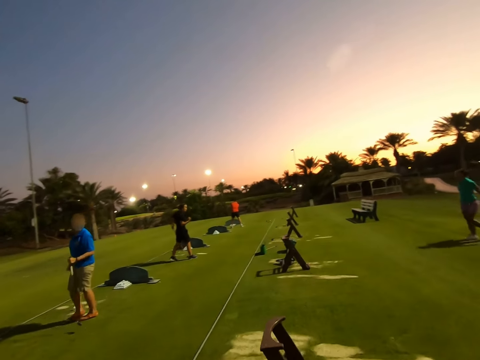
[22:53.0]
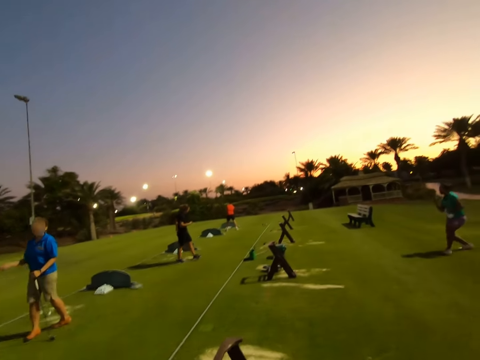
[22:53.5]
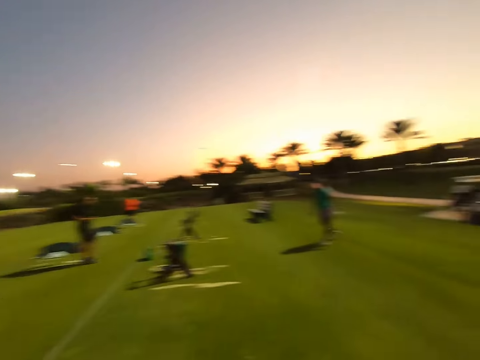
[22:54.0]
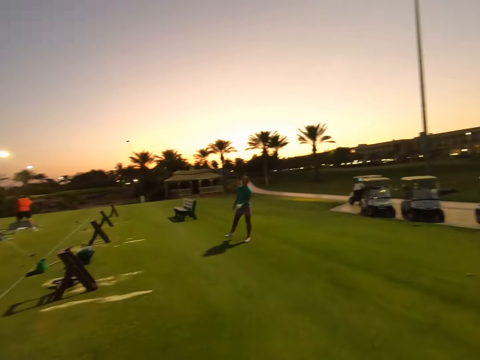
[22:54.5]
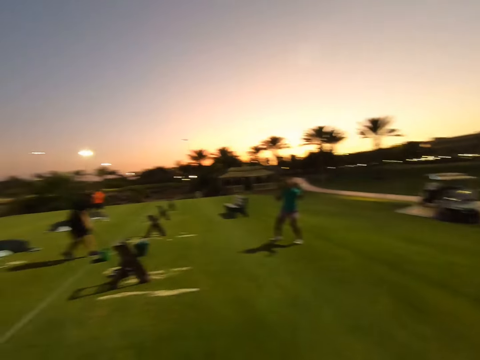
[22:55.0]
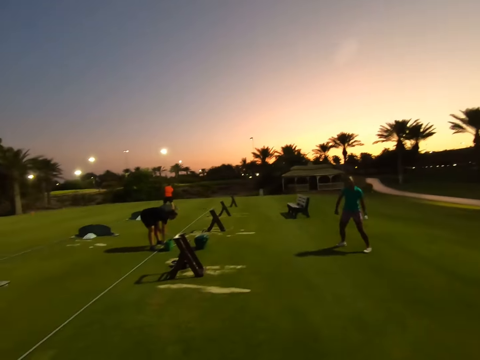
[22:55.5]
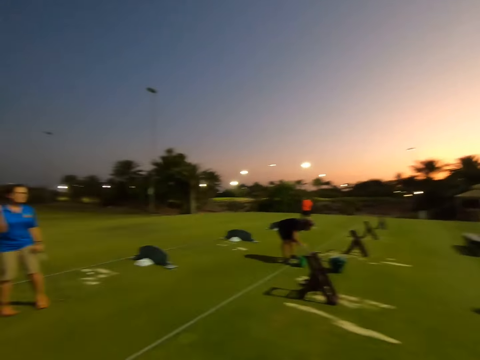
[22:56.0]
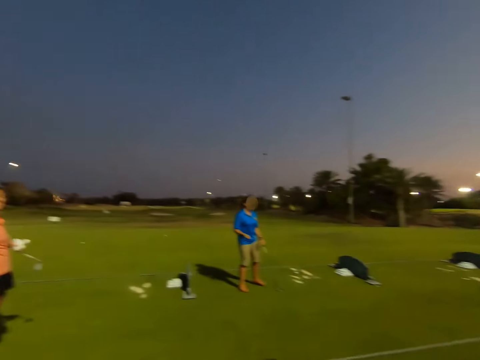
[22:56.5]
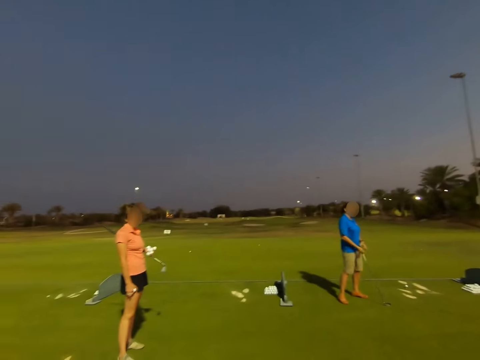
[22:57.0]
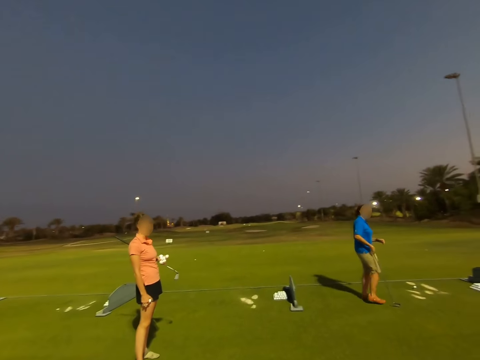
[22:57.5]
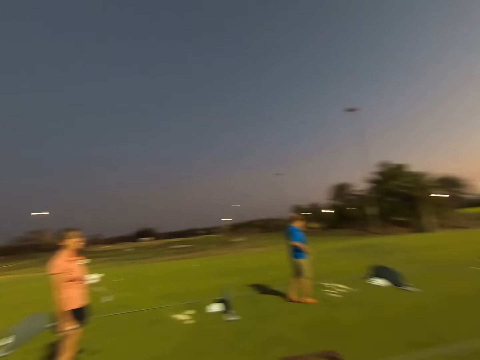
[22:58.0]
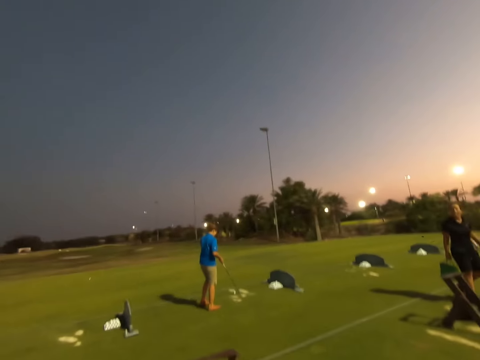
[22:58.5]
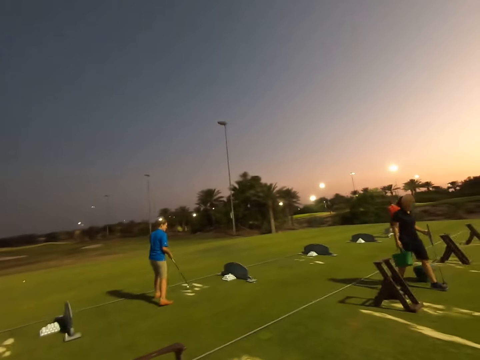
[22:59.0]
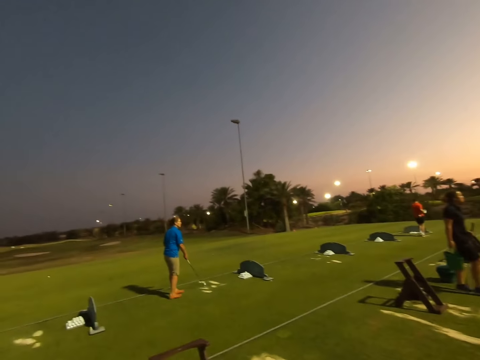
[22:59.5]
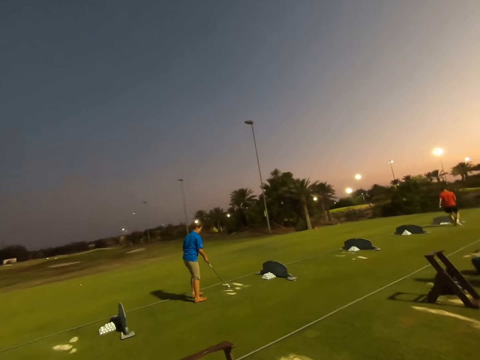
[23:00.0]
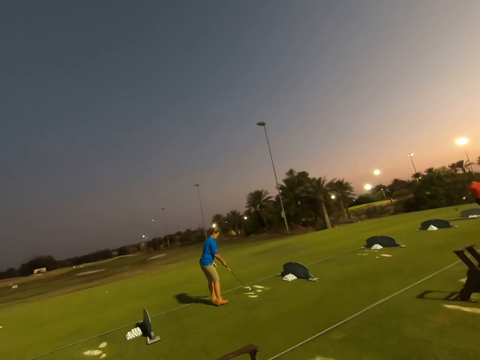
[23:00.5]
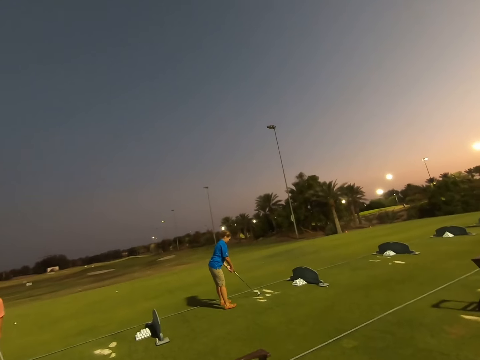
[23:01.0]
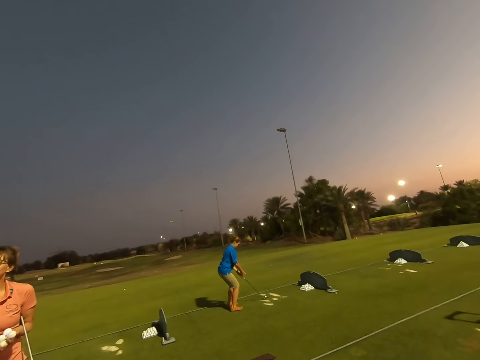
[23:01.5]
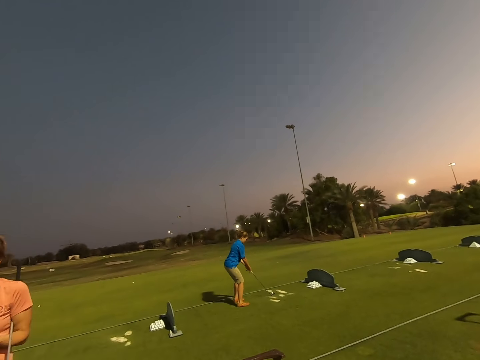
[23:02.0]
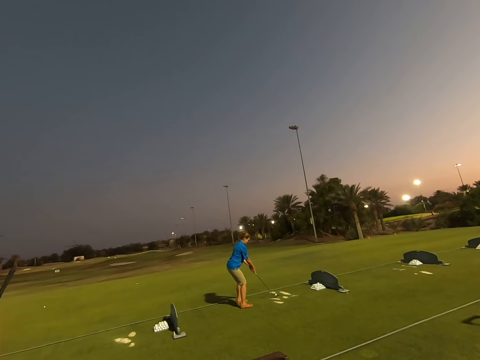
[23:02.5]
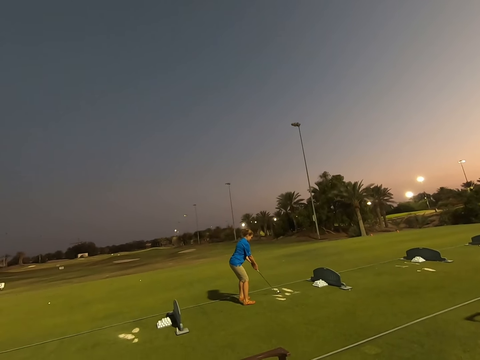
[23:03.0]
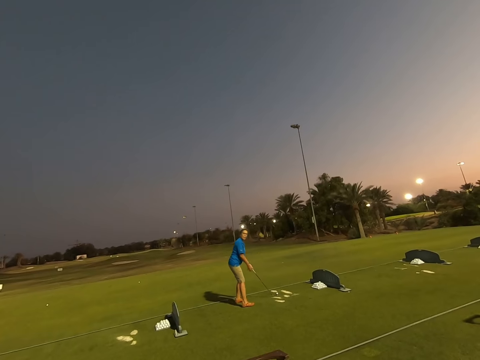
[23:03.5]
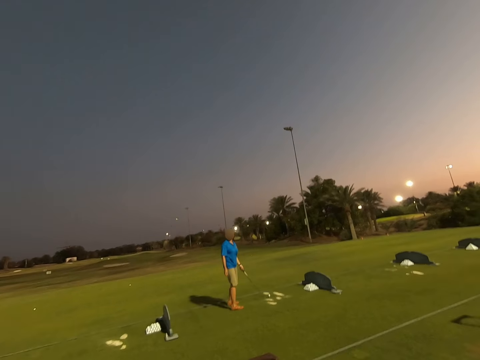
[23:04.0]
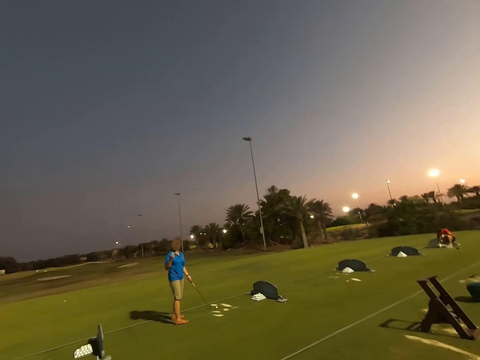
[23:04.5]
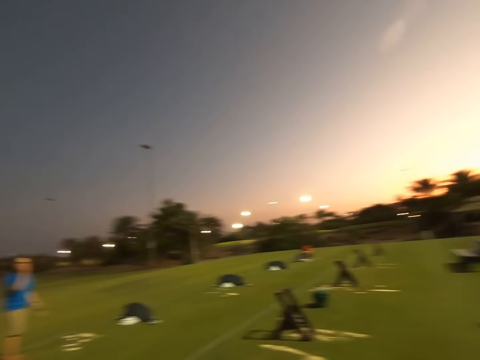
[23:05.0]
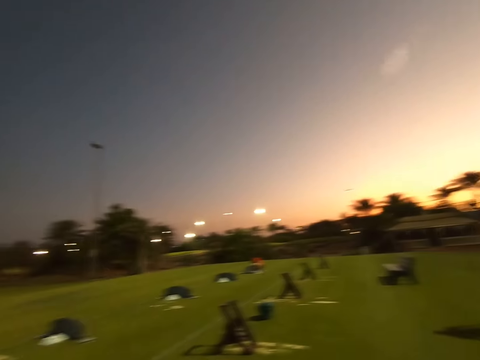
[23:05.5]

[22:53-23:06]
A woman converses with a man. The woman bends by the green bag. The woman walks with the green bag in her right hand. Another woman holds the stick in position.

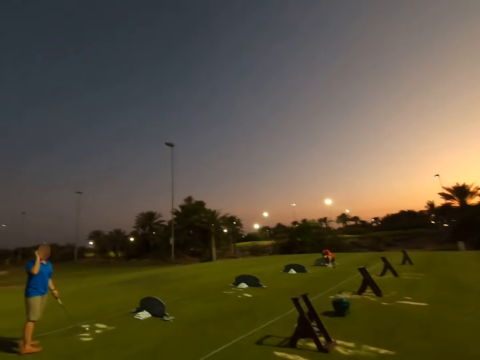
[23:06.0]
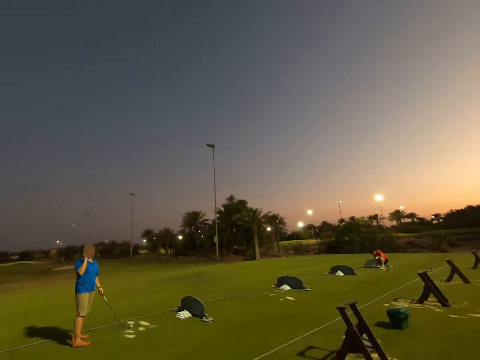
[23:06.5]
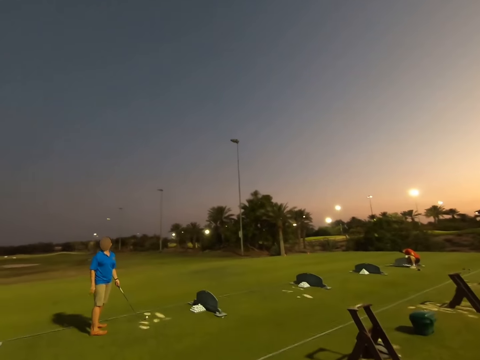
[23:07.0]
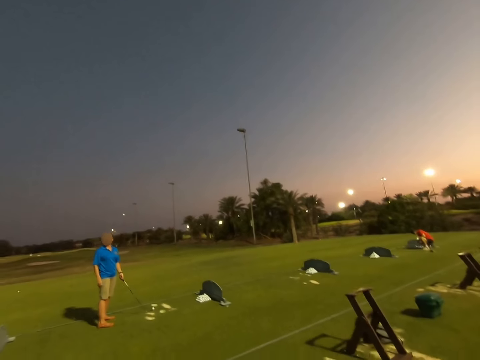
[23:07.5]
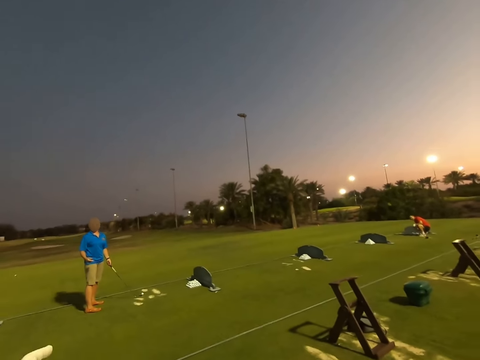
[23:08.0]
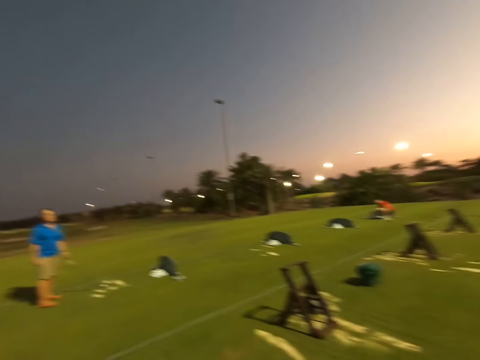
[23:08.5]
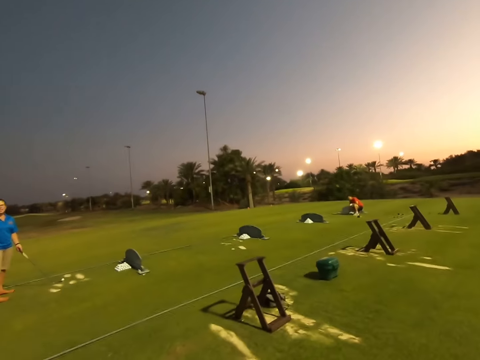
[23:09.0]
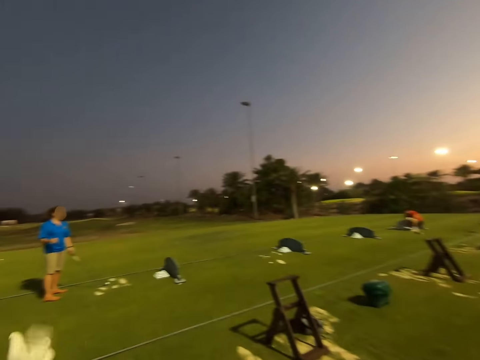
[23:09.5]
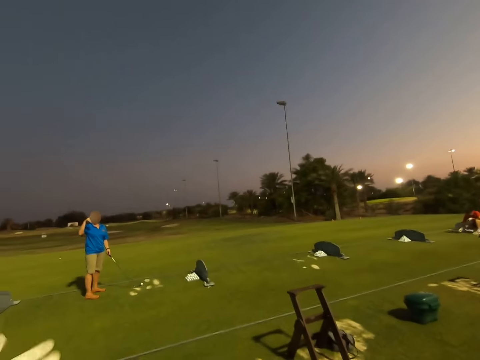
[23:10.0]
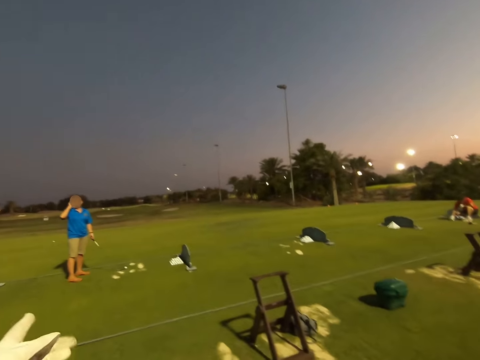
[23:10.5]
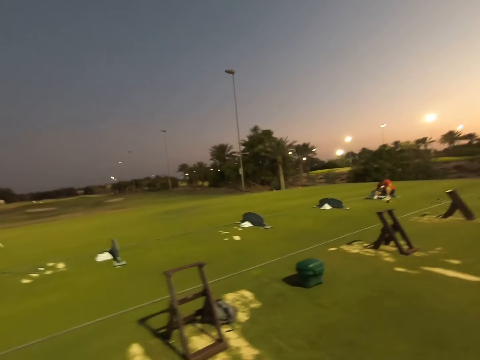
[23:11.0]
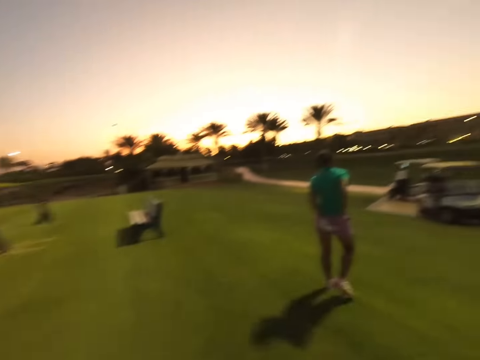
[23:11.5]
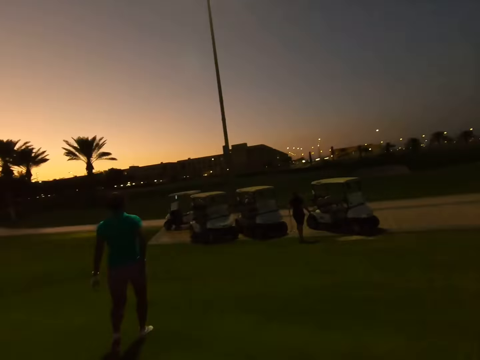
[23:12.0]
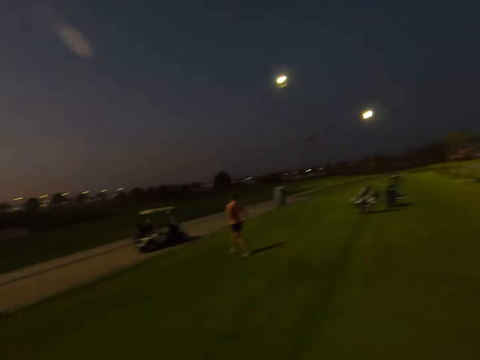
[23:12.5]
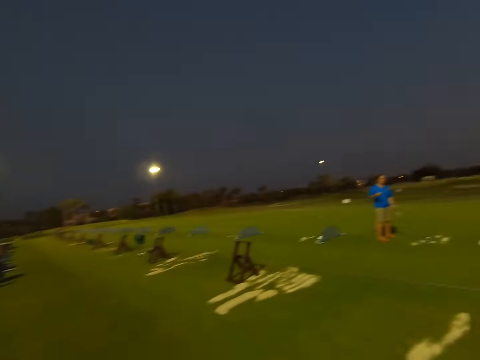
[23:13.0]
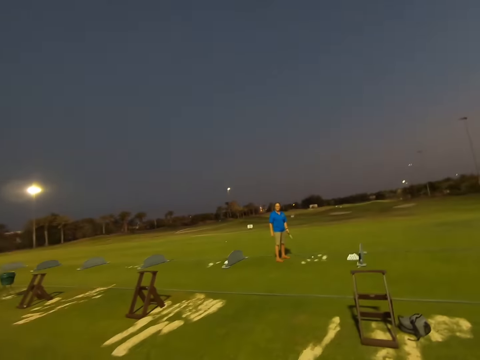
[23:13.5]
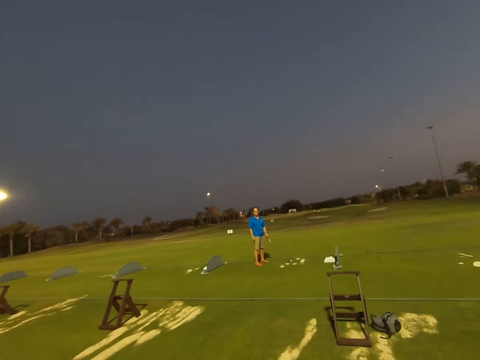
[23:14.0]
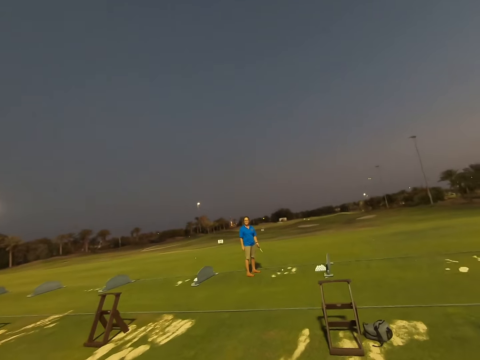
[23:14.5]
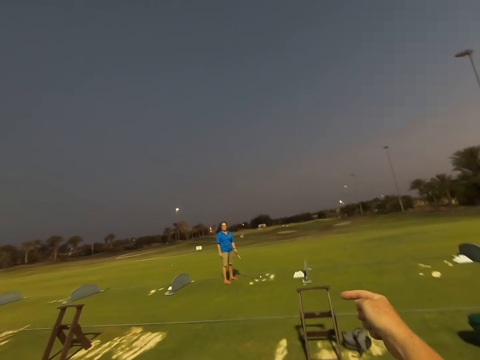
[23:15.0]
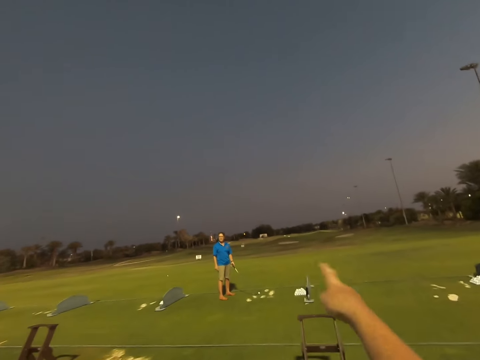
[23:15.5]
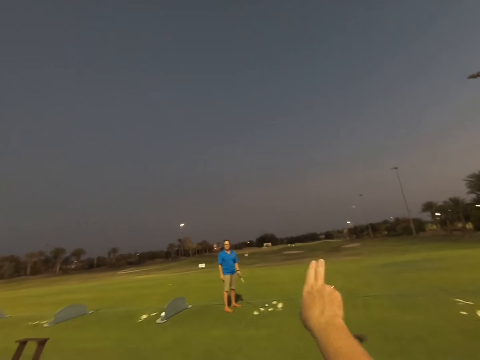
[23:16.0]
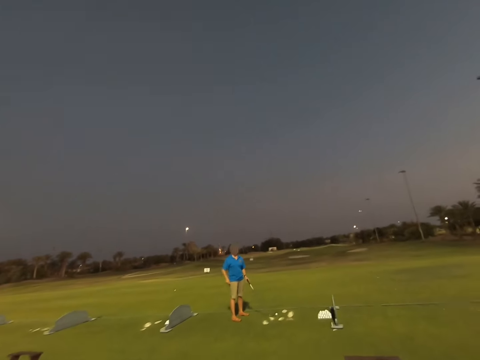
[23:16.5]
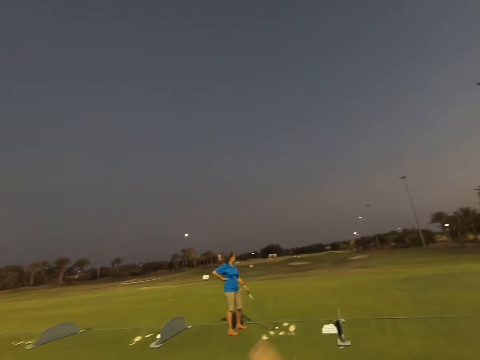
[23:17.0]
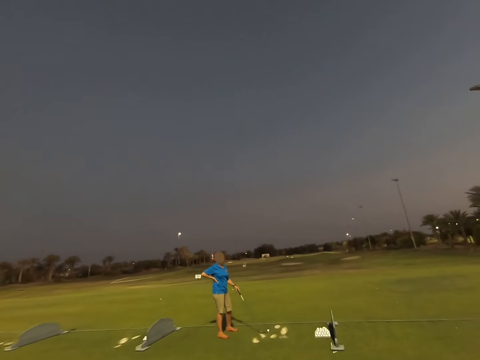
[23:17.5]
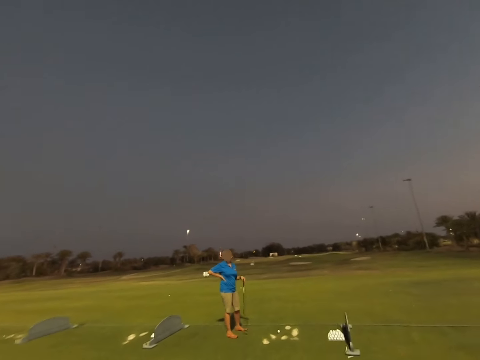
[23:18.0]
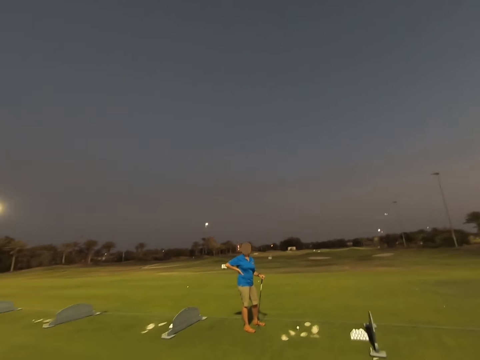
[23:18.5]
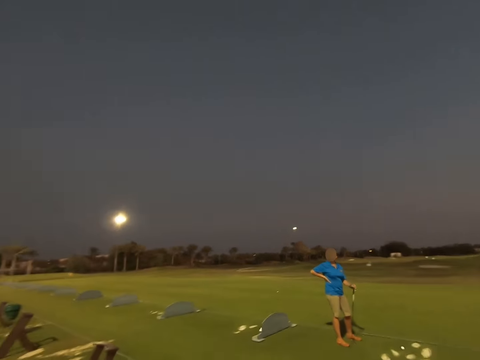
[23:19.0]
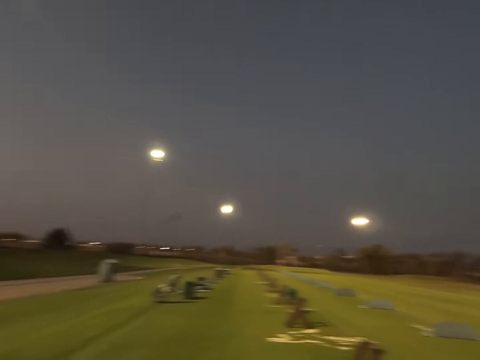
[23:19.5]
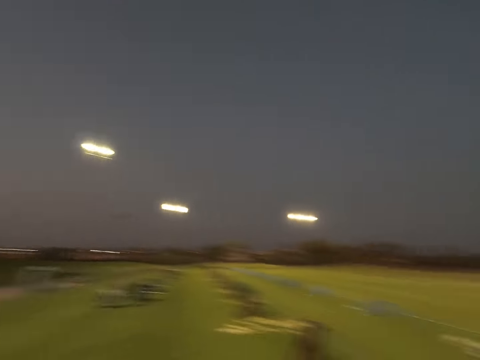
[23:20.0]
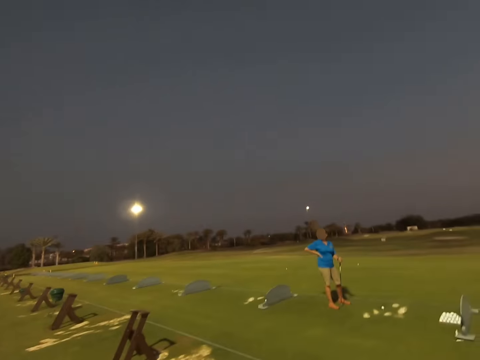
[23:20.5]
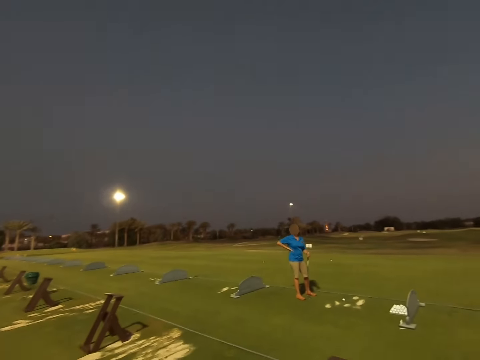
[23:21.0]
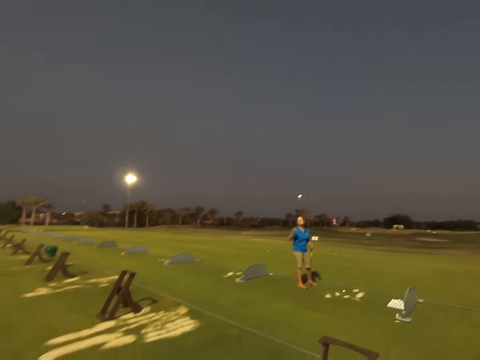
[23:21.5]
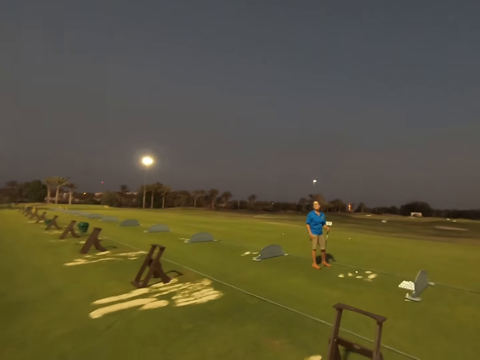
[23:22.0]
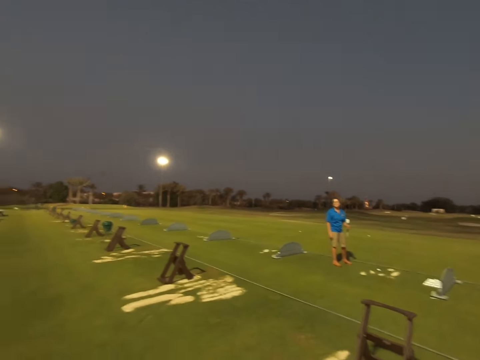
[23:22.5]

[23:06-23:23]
The camera wearer makes a gesture to a woman. Another woman converses with the camera wearer. The first woman makes a gesture to the camera wearer. A man walks towards the cars. The camera wearer stares around the field. They make a gesture to the first woman. They converse with the other woman.
